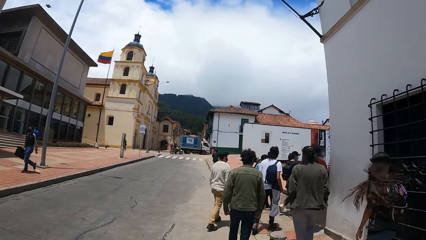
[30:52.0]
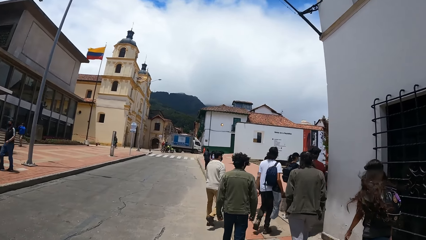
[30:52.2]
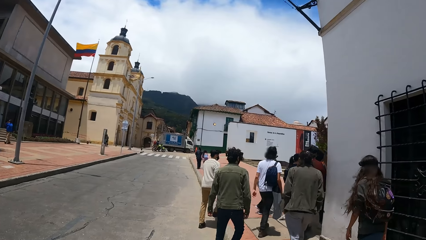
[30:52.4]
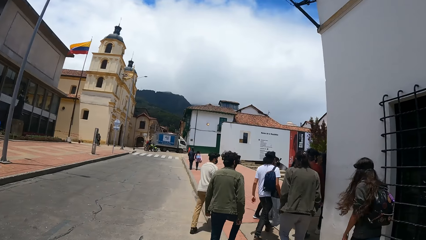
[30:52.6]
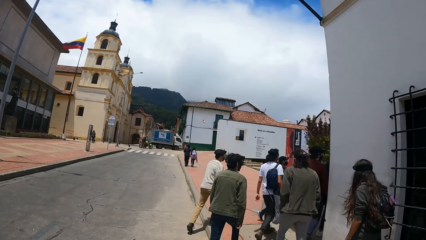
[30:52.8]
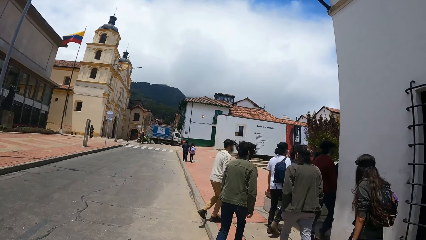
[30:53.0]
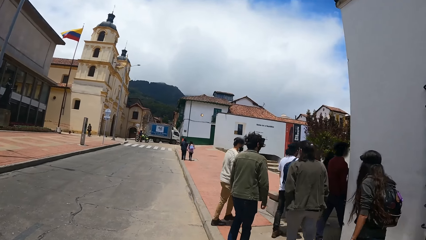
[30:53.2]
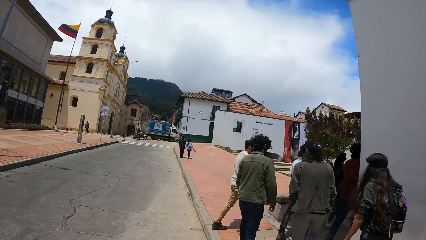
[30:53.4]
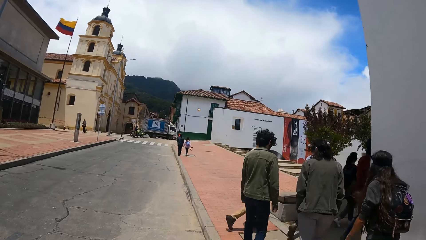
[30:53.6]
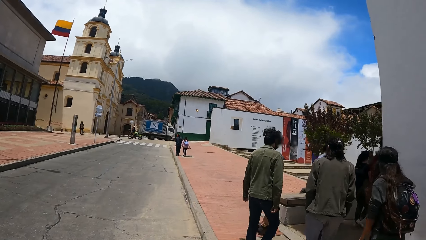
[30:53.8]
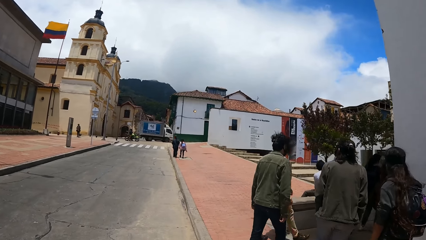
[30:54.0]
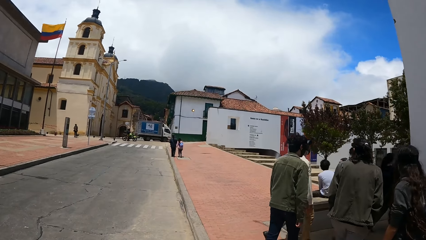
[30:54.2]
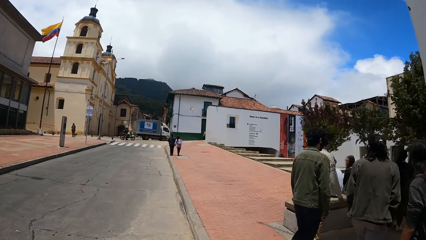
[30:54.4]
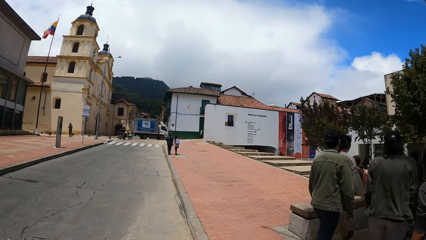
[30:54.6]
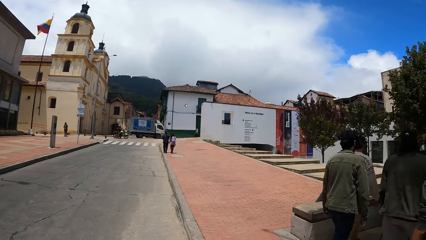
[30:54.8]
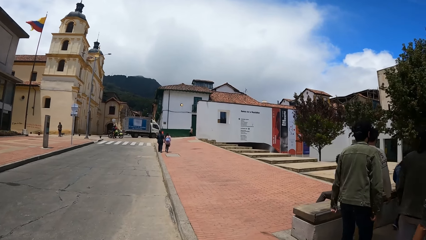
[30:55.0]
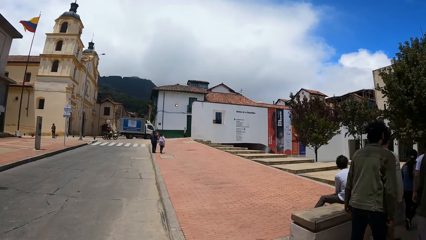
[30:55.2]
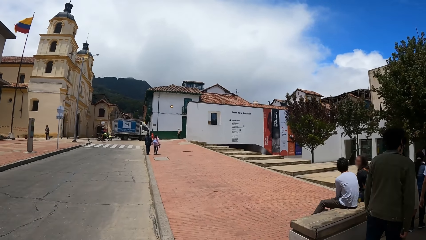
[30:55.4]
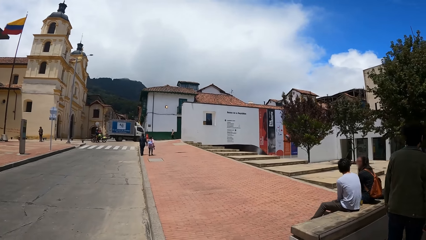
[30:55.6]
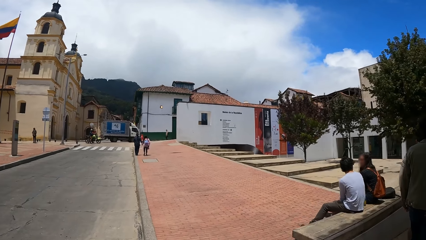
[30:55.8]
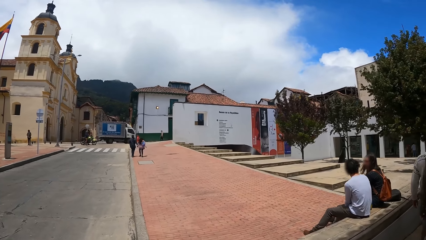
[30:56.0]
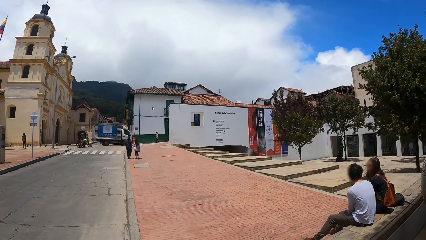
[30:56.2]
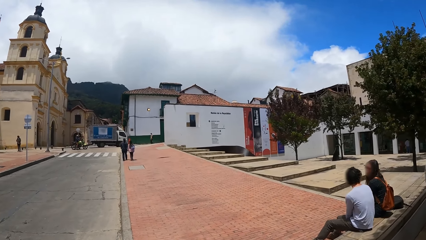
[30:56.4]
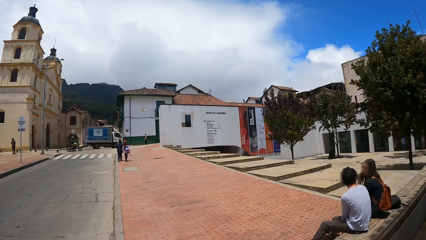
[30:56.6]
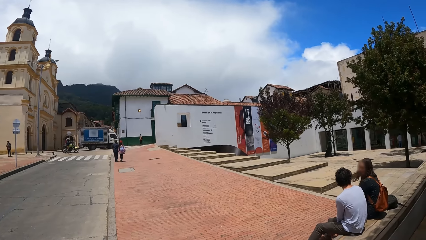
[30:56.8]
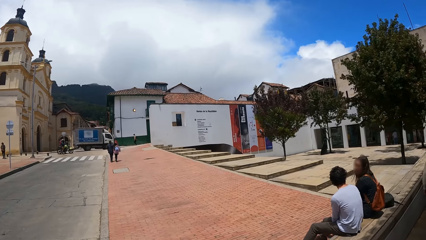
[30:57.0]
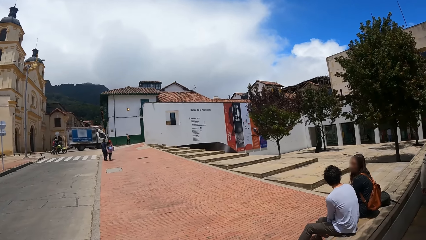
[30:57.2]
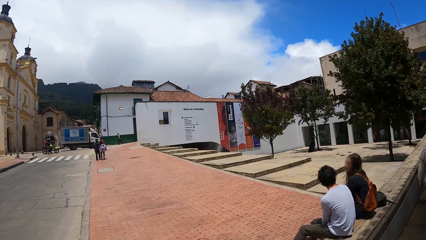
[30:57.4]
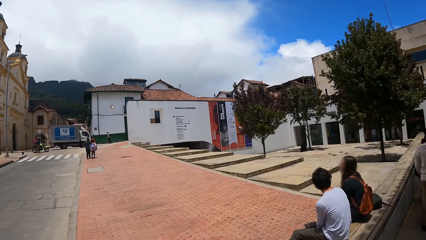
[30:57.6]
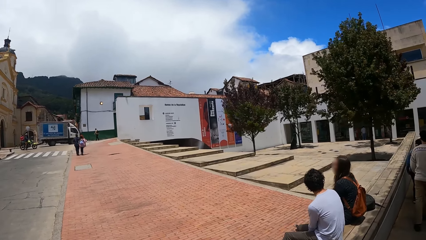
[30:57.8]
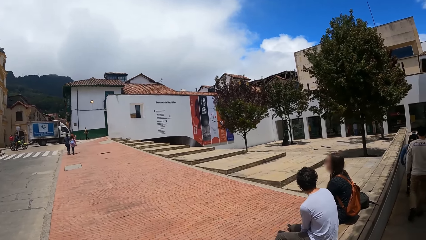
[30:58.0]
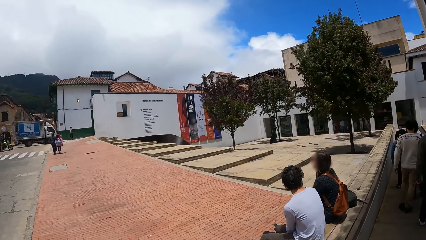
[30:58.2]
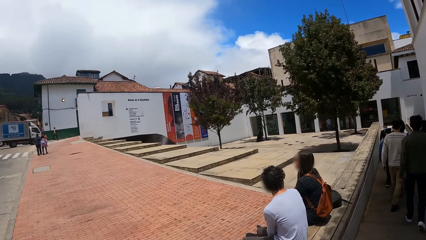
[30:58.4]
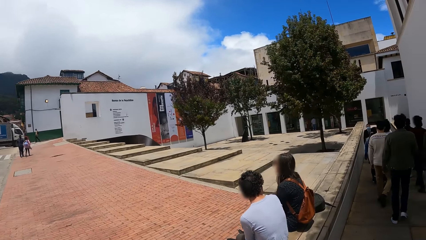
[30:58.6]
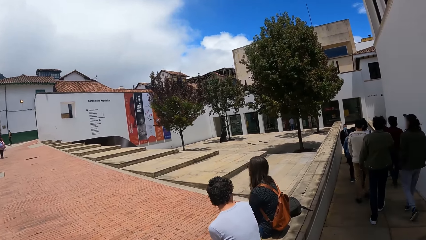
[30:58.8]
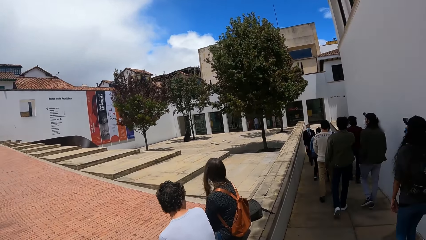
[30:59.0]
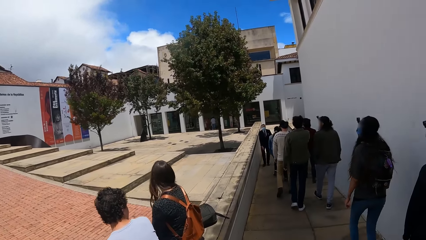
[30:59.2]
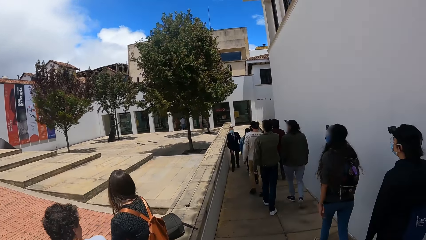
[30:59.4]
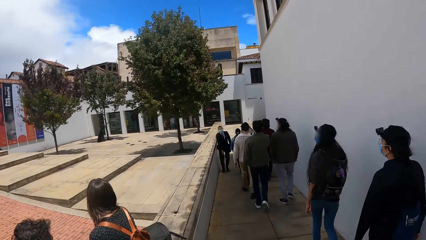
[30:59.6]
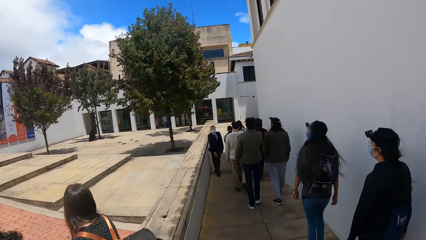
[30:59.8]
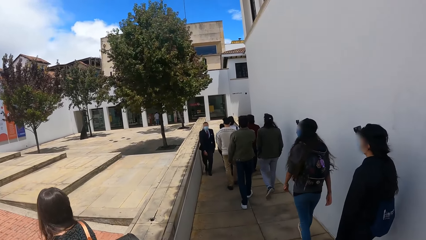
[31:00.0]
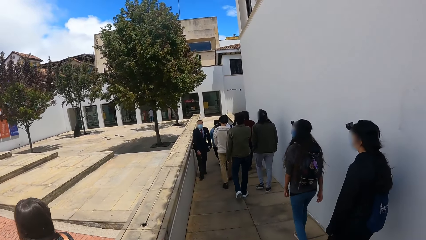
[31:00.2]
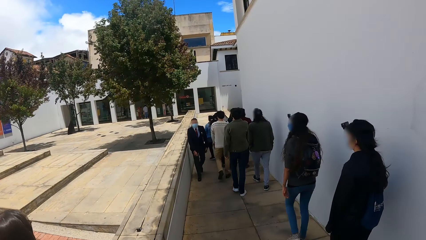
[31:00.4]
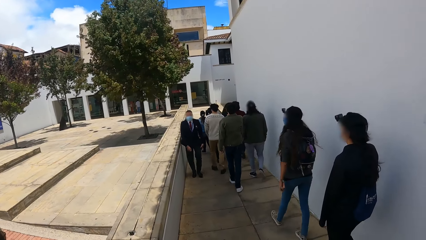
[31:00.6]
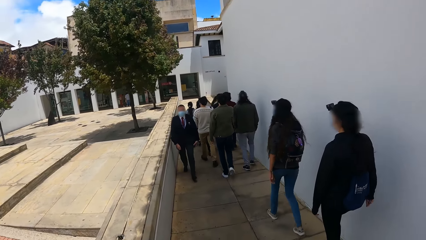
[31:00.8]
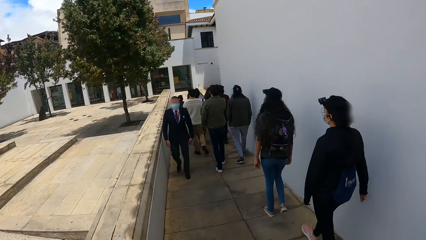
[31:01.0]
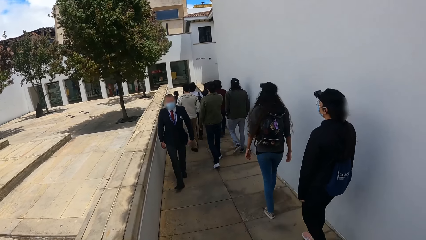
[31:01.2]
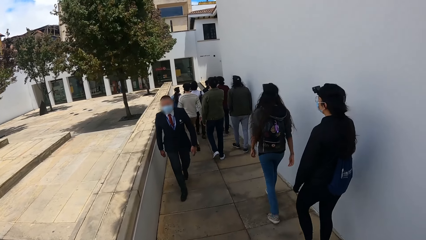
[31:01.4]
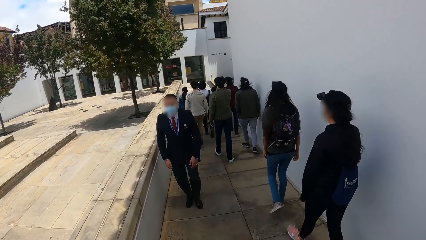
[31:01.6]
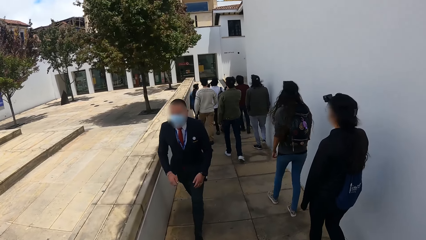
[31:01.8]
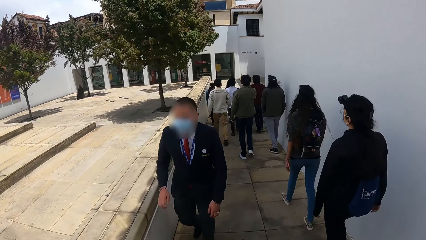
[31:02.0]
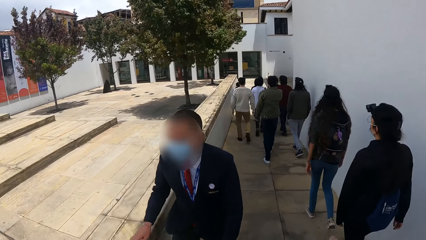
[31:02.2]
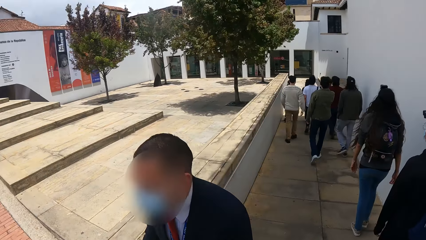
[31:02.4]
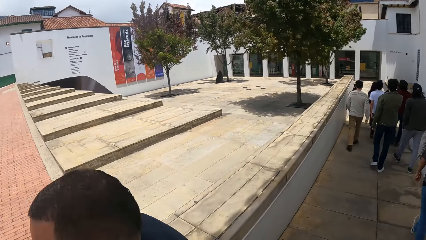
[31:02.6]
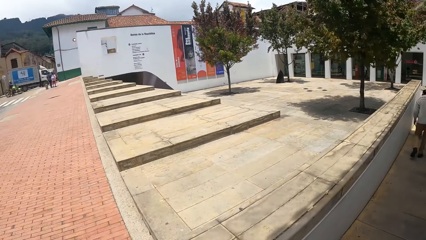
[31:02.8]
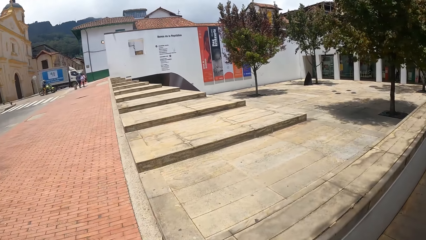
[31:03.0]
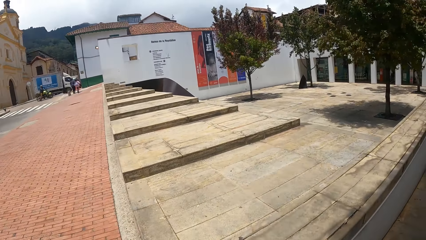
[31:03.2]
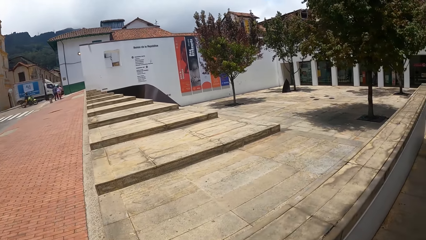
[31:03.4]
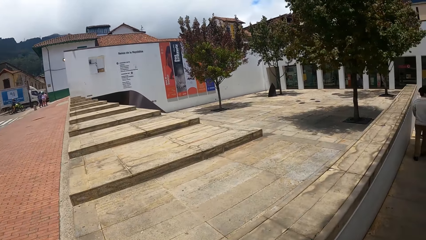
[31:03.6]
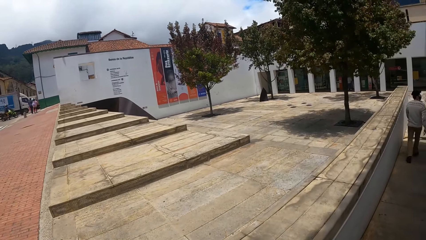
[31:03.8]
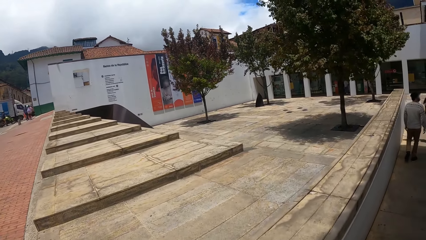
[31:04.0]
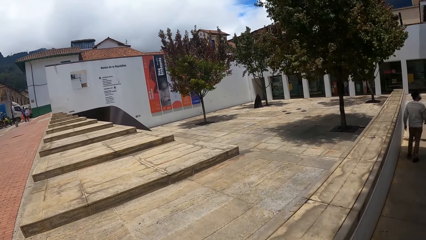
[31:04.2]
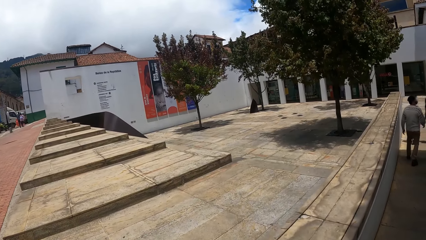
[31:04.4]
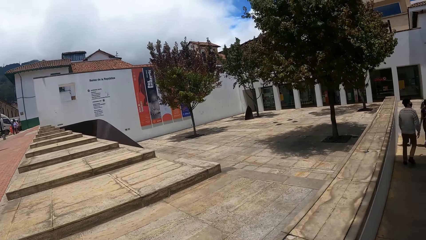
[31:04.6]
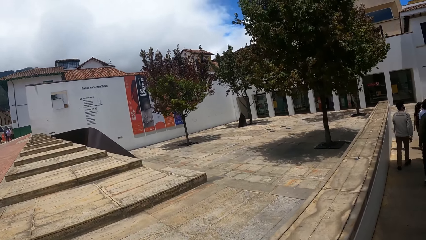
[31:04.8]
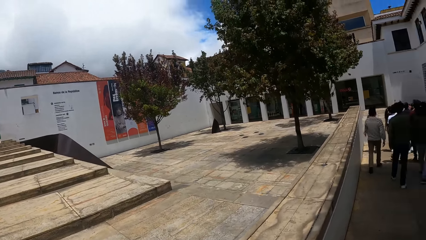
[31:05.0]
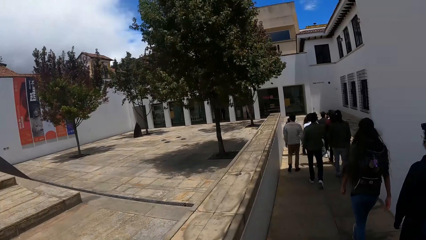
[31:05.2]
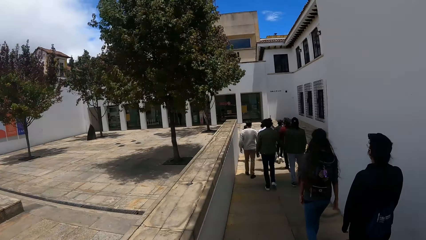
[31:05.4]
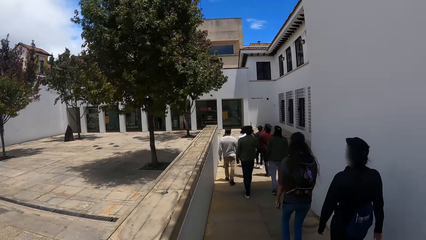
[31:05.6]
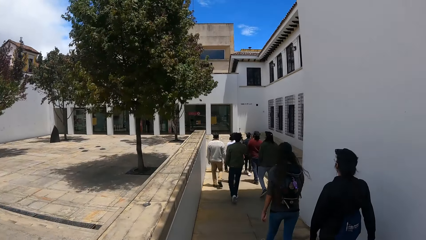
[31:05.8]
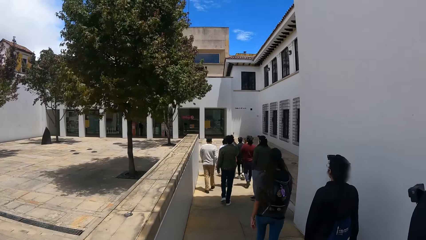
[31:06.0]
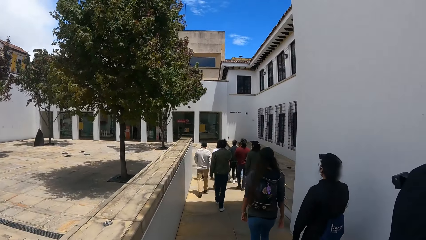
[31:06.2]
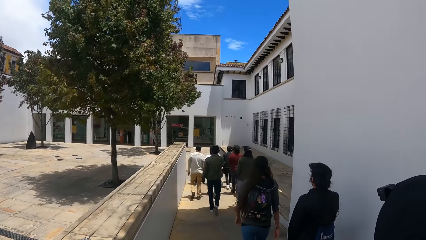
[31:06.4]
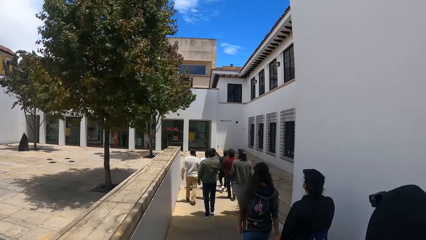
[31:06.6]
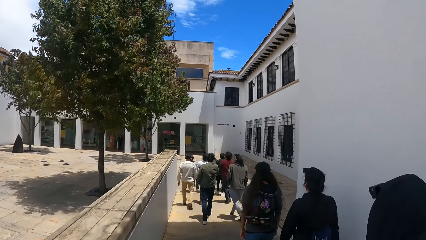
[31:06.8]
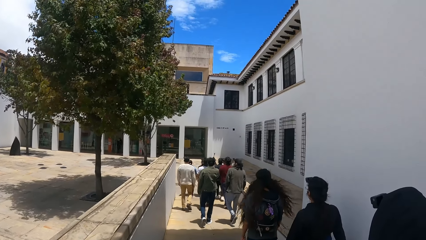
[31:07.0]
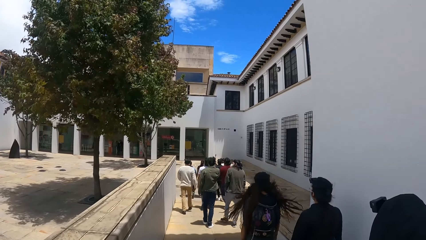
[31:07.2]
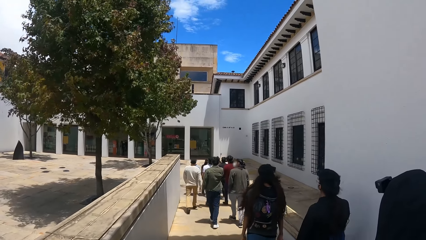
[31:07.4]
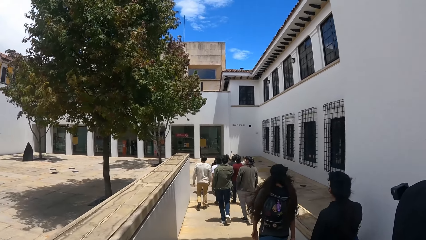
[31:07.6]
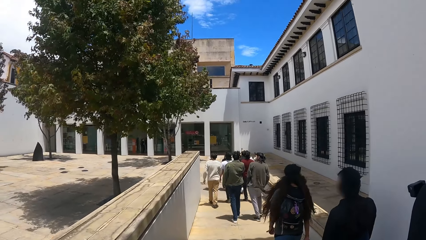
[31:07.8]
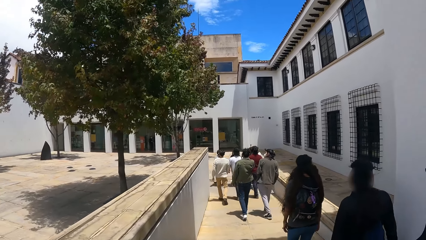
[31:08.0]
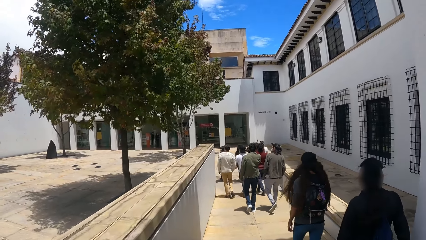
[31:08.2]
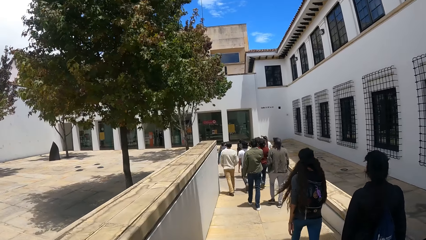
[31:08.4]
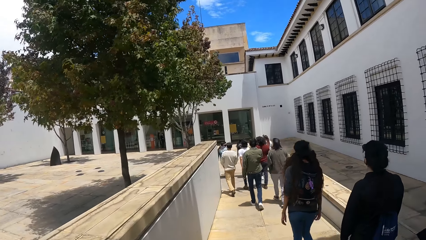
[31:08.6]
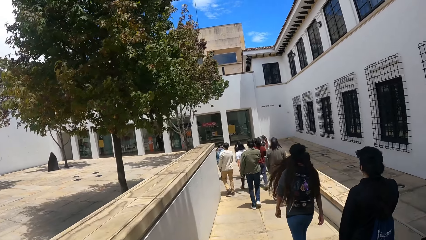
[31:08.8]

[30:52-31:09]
The camera wearer walks on the sidewalk or pavement. They walk on the pavement and look around.
